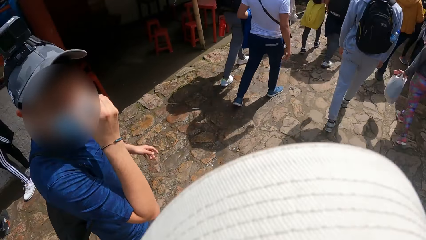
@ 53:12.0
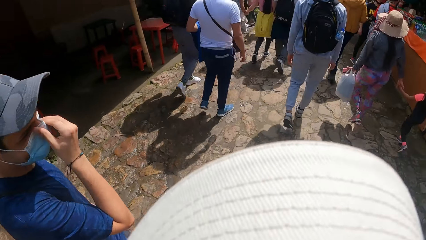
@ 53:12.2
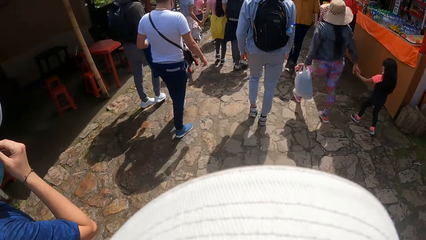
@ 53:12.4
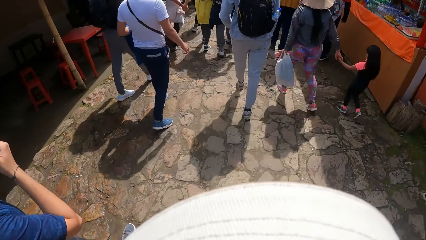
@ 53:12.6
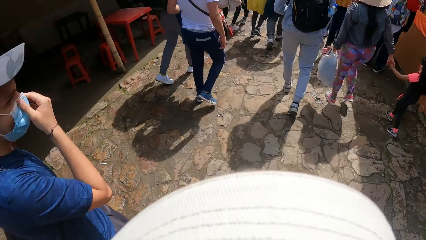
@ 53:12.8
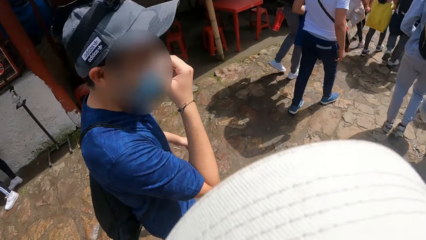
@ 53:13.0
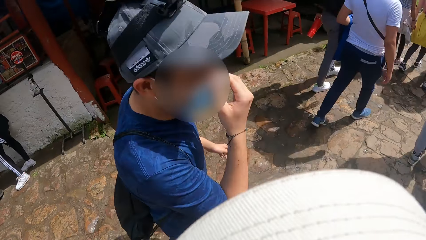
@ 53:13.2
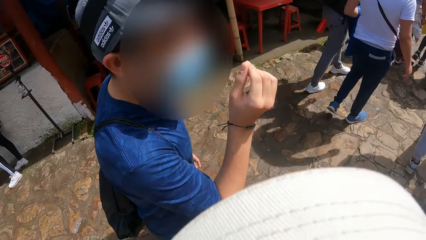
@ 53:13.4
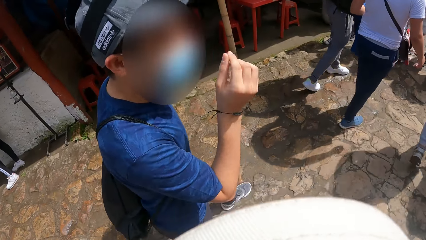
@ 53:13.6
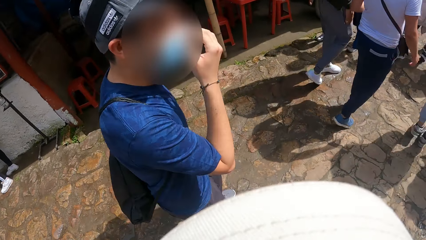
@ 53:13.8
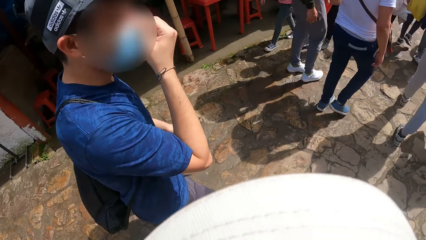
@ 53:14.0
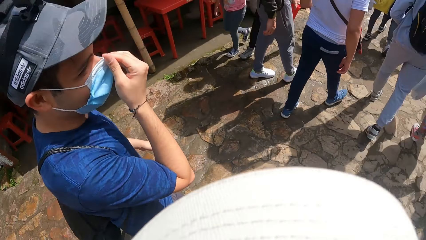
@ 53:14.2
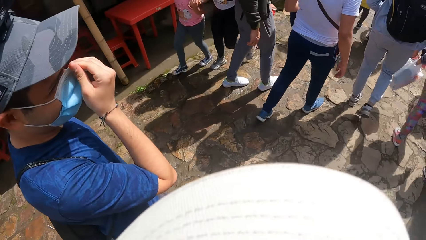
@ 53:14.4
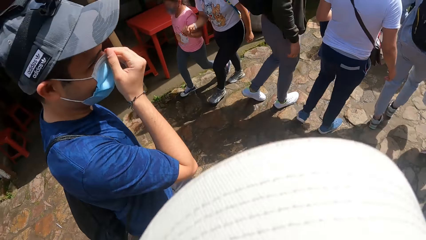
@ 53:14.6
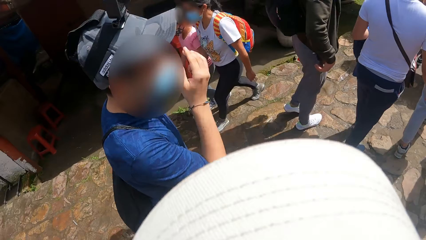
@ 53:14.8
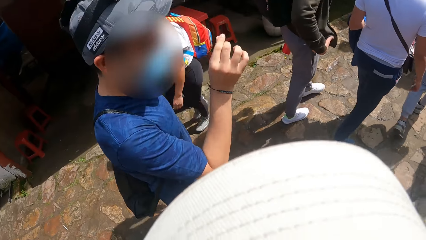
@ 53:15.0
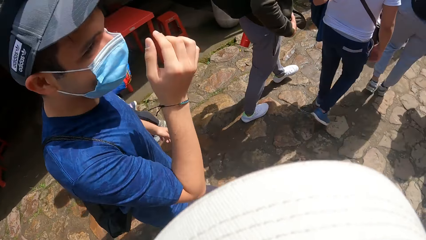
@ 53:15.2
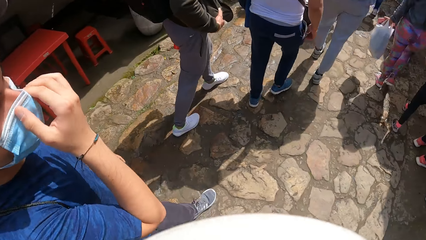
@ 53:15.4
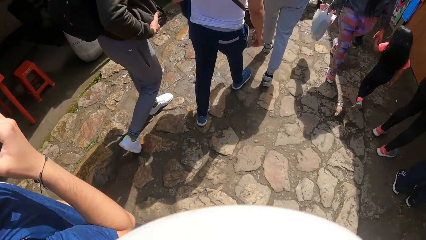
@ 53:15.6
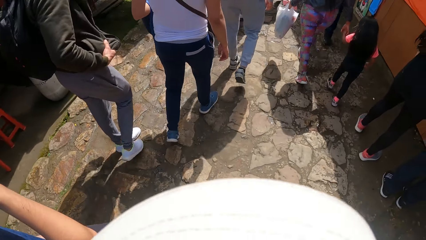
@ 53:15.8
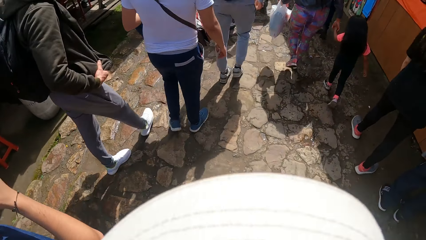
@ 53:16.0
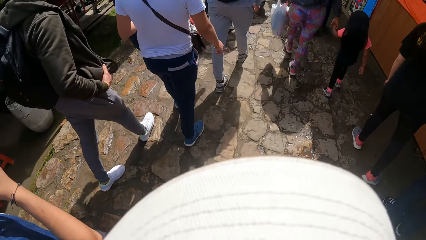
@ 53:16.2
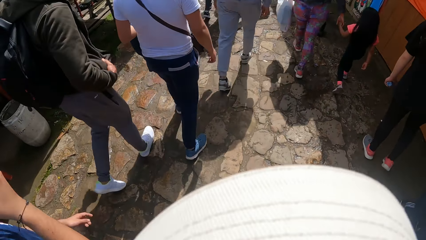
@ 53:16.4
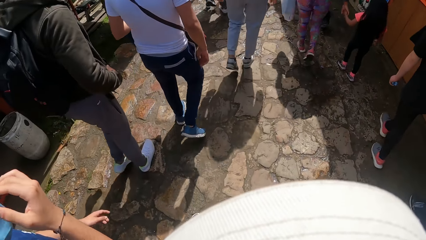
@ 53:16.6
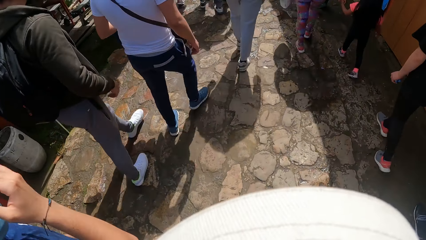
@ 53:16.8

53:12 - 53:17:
The camera wearer converses with the man.

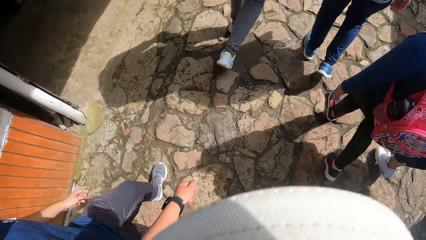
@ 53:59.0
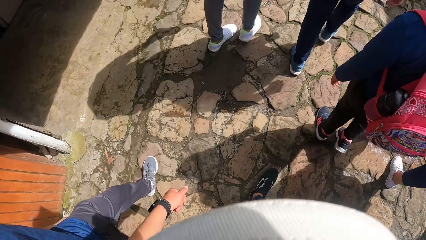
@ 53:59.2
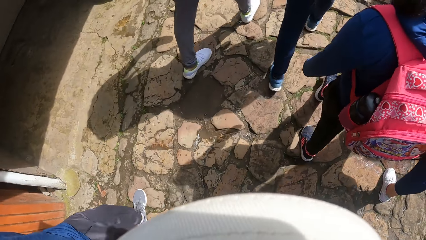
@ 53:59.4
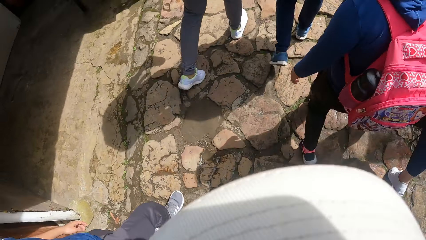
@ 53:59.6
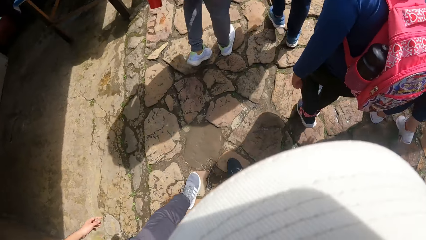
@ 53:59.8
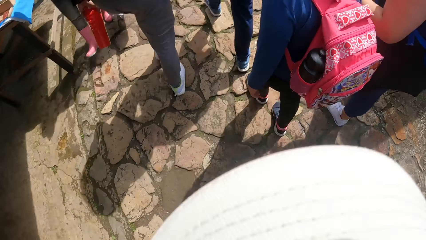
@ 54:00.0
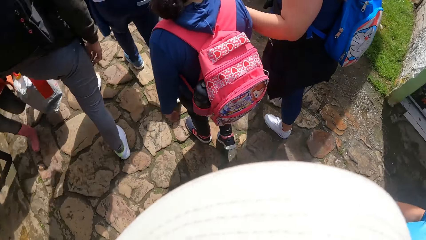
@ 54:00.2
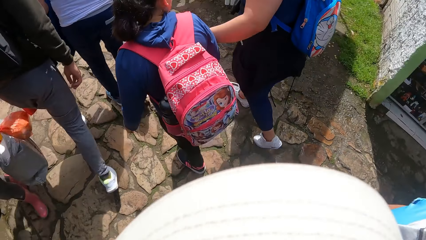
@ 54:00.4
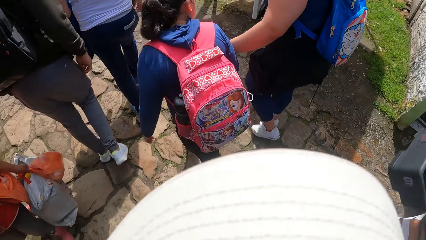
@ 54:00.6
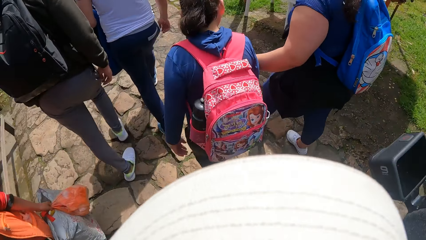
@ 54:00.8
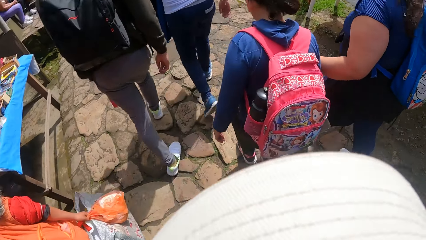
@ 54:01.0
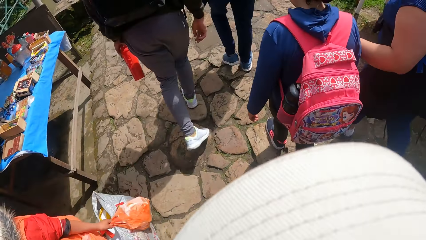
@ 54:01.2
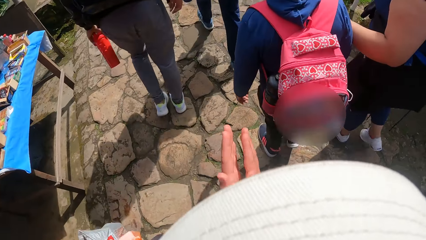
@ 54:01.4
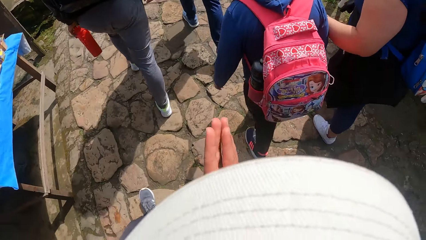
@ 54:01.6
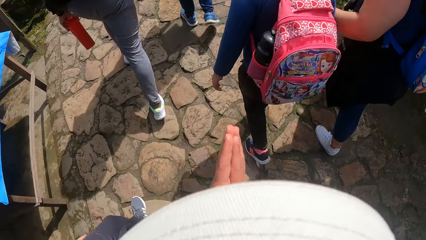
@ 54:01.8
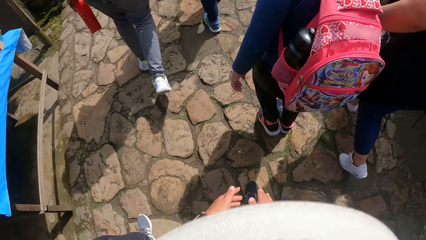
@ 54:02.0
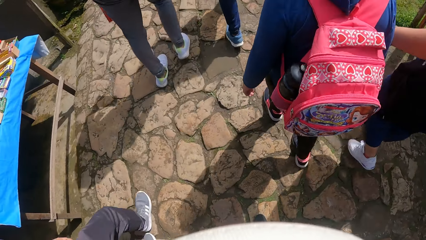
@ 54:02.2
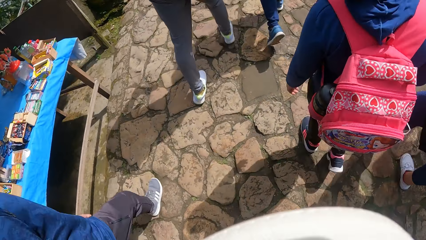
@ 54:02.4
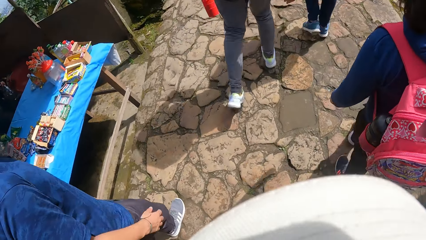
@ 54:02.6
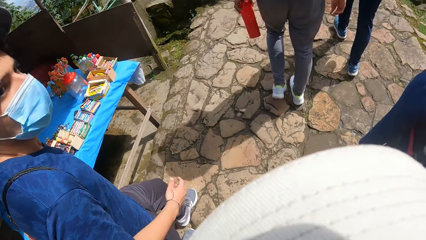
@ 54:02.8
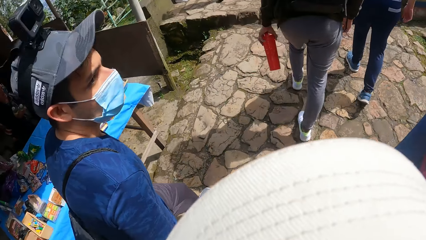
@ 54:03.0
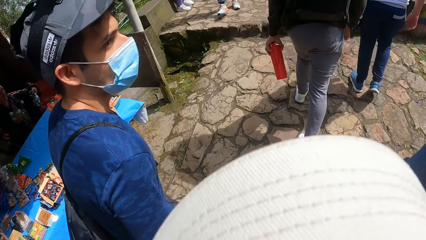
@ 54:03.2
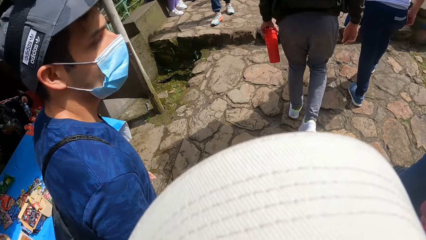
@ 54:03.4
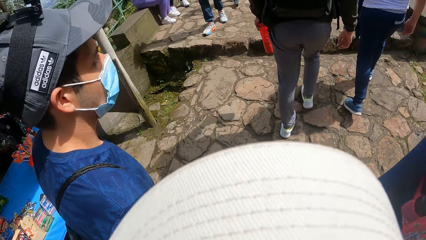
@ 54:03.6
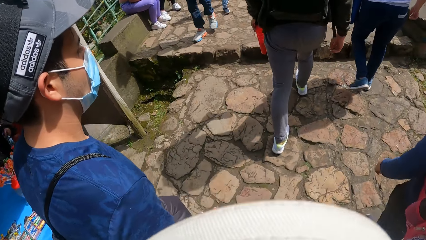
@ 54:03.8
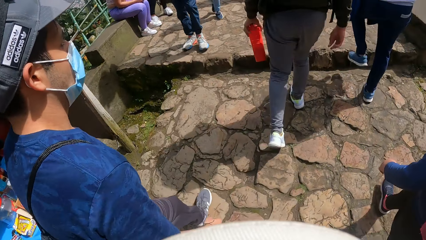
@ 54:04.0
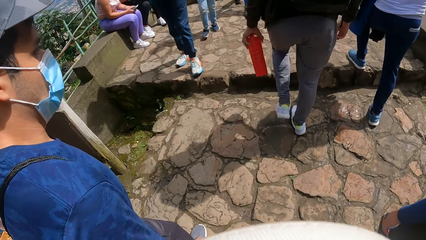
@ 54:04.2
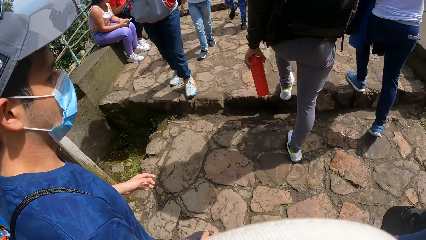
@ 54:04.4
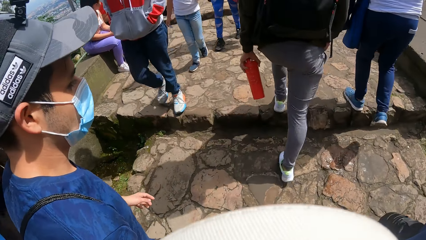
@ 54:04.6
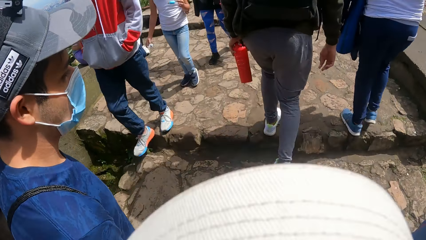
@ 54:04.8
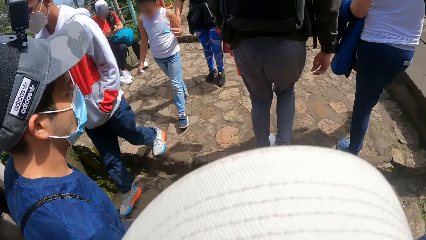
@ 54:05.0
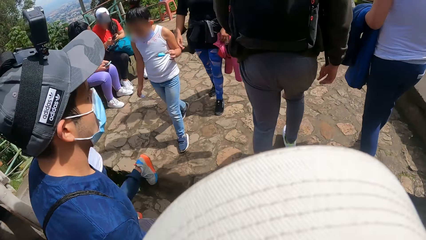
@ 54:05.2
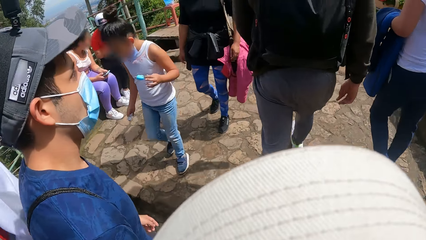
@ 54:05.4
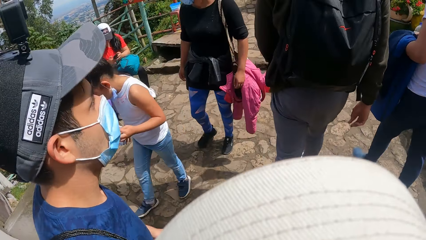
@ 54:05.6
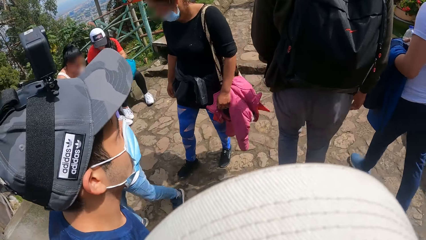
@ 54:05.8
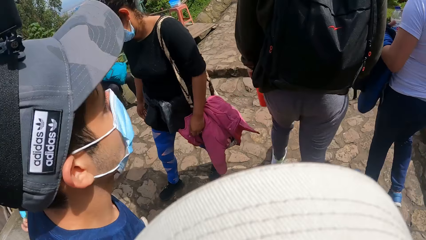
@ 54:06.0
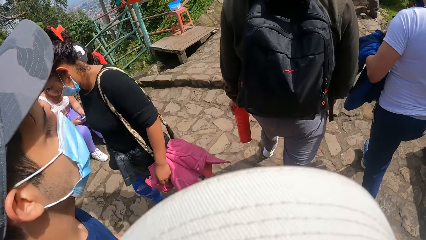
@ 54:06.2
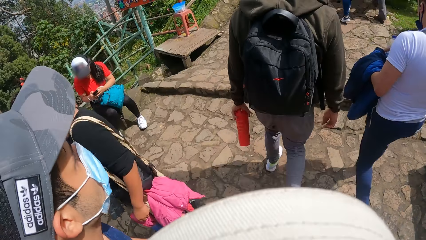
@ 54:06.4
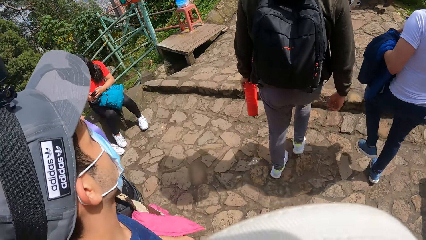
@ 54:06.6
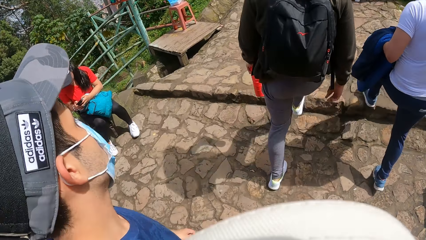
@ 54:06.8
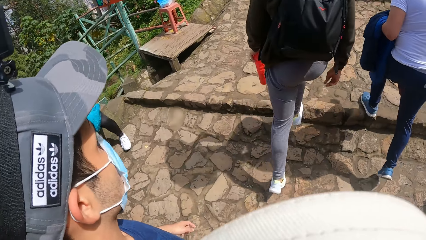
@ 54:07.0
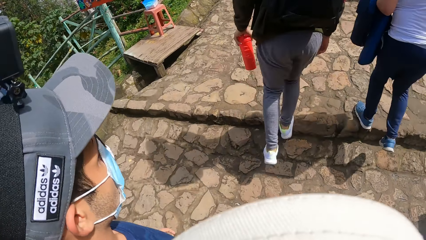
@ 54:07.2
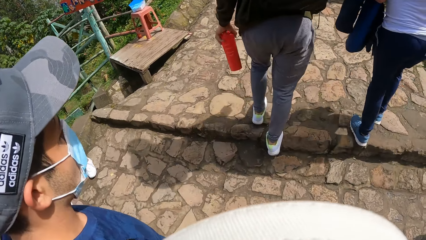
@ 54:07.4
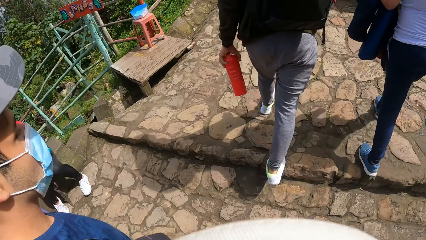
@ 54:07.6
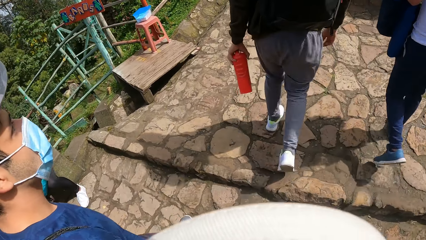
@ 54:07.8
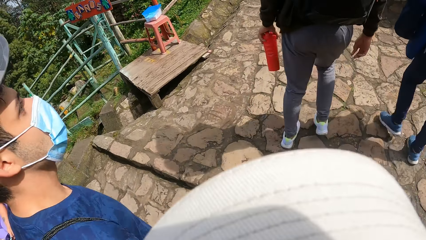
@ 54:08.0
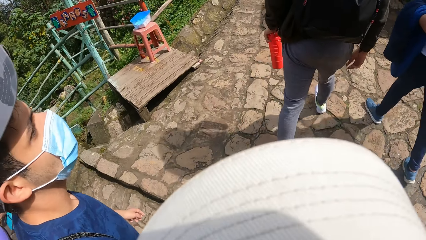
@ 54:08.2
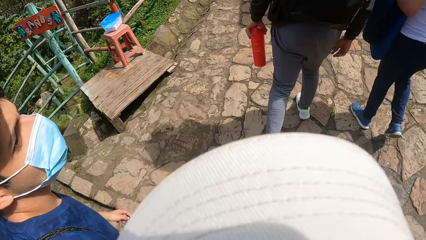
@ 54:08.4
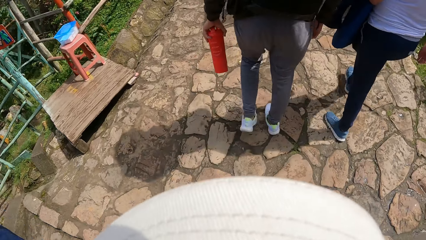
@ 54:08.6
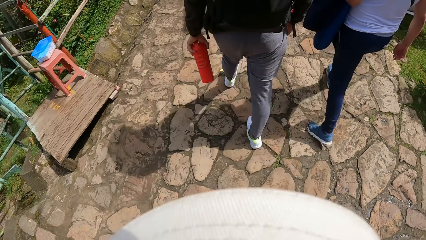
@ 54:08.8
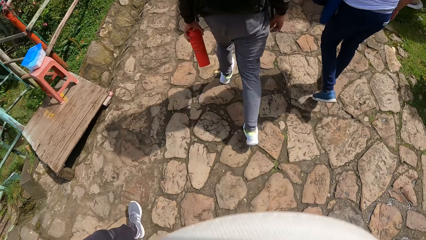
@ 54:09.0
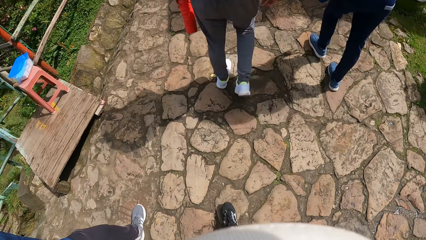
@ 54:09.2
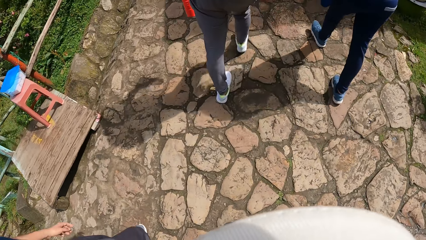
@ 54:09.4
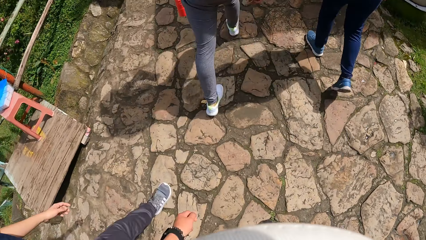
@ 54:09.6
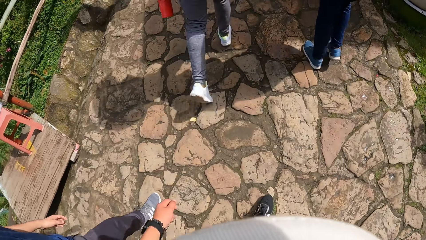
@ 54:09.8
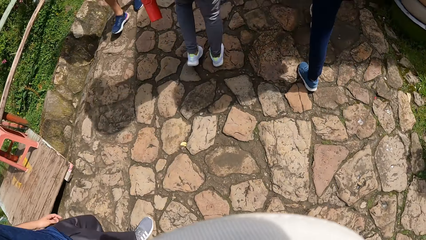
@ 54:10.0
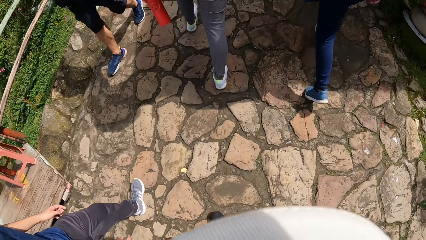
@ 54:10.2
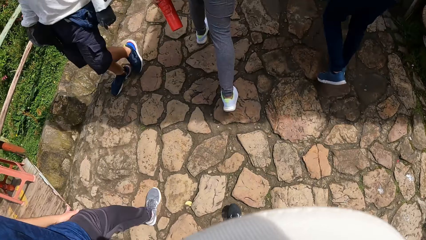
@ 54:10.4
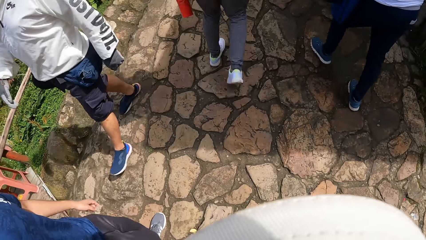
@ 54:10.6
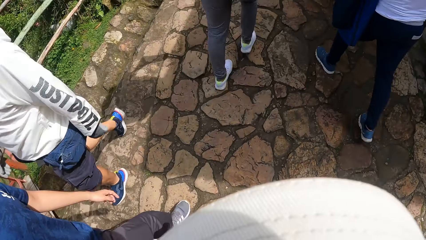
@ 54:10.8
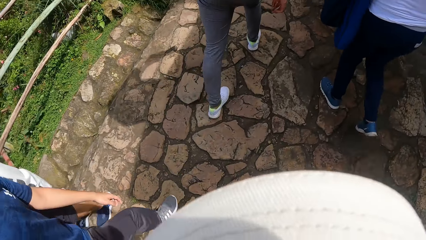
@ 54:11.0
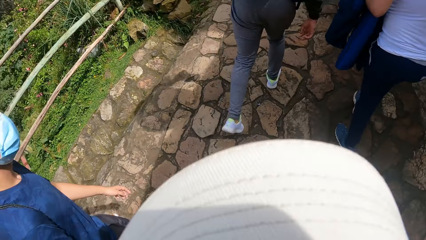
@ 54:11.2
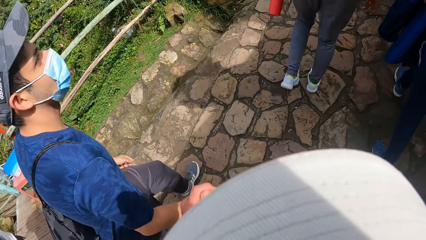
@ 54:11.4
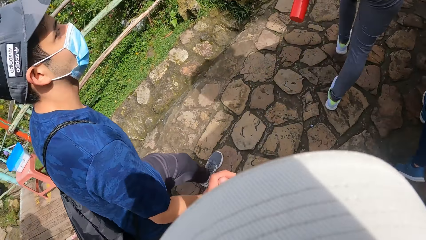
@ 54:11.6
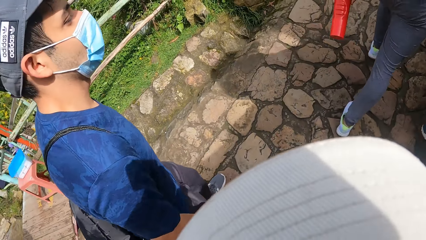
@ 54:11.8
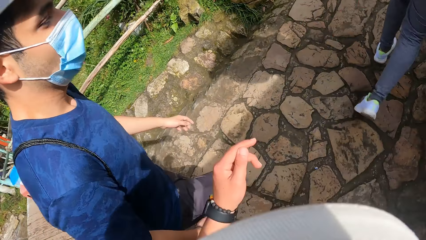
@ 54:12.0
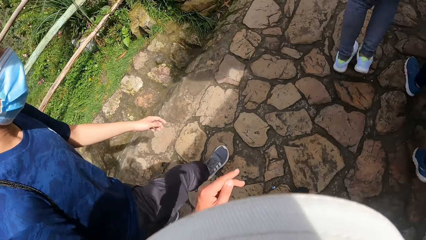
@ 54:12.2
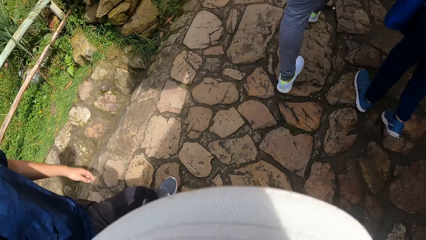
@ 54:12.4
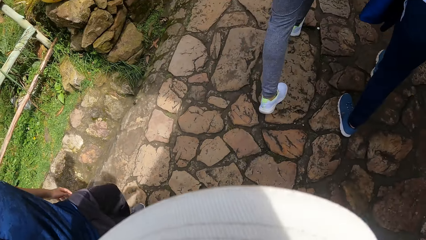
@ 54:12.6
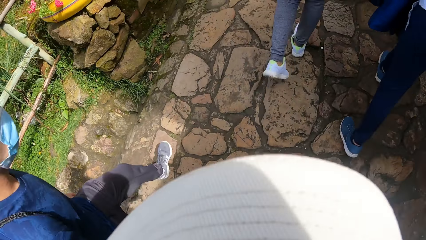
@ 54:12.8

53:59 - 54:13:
The camera wearer claps. They walk up a step. They climb up the stairs.
